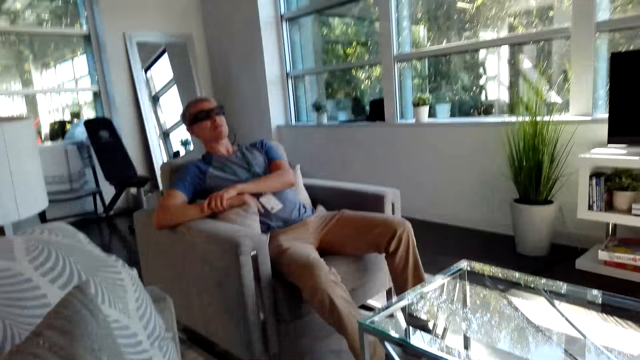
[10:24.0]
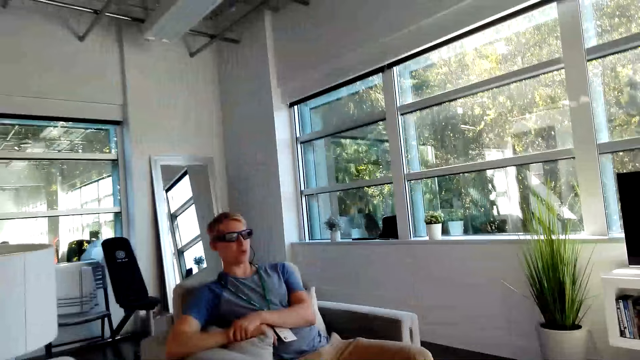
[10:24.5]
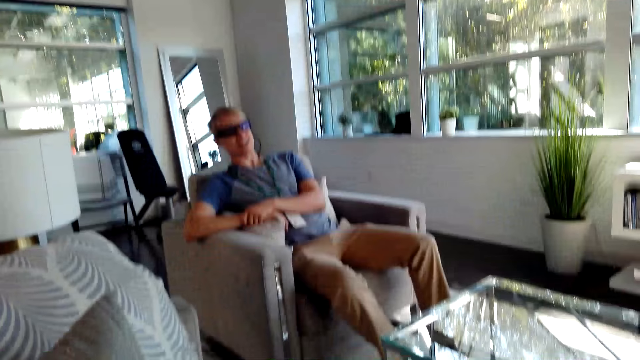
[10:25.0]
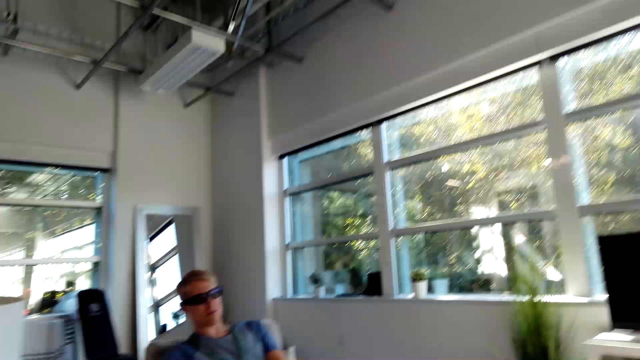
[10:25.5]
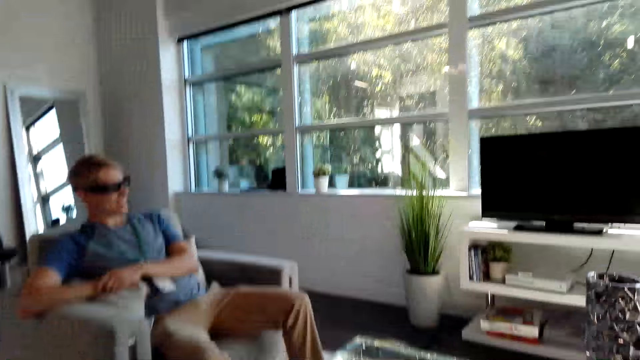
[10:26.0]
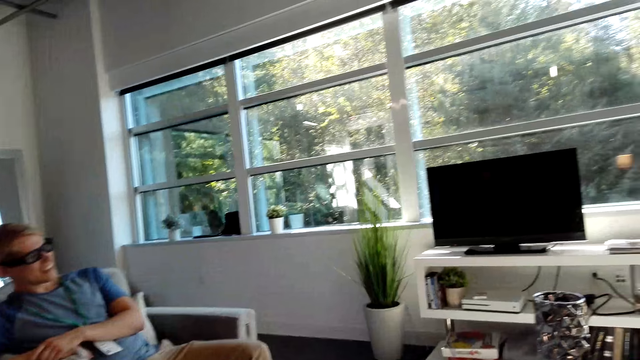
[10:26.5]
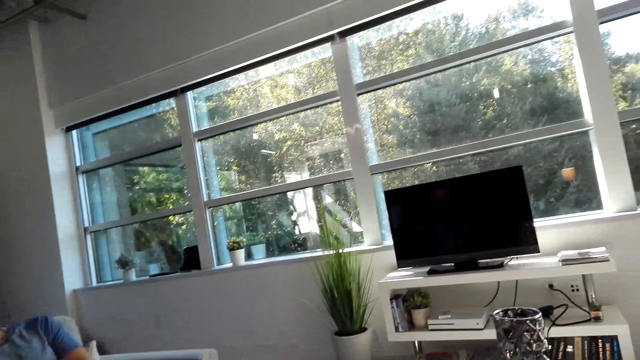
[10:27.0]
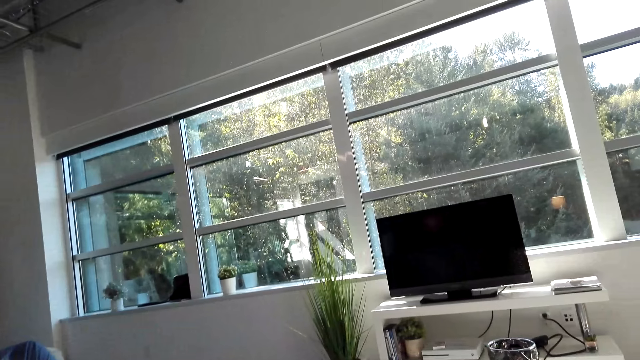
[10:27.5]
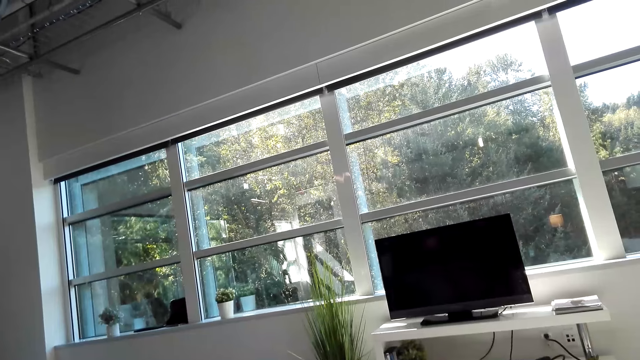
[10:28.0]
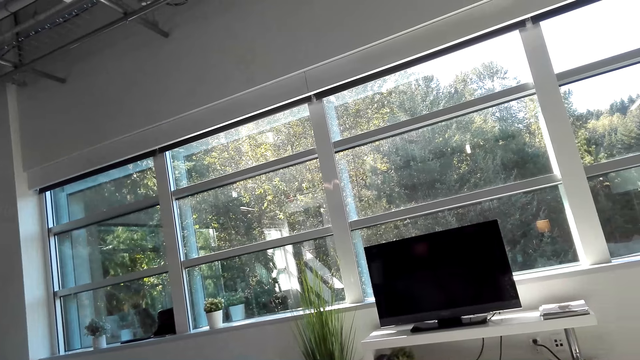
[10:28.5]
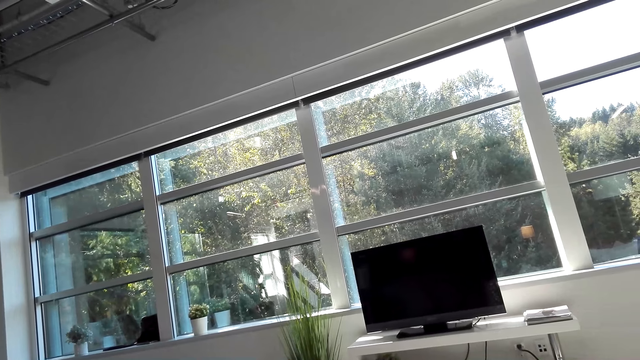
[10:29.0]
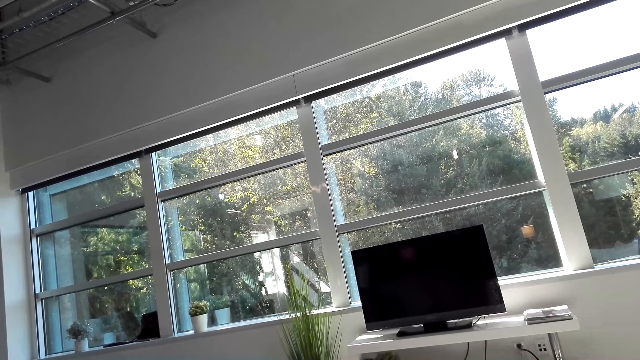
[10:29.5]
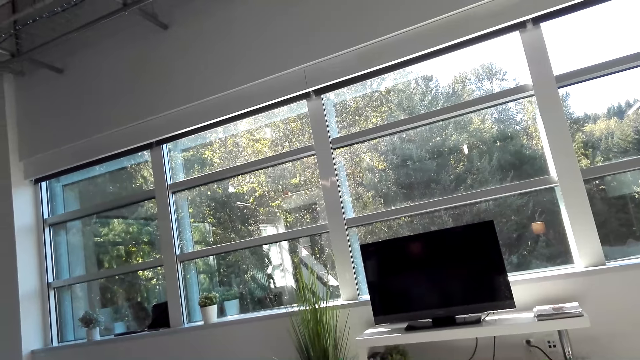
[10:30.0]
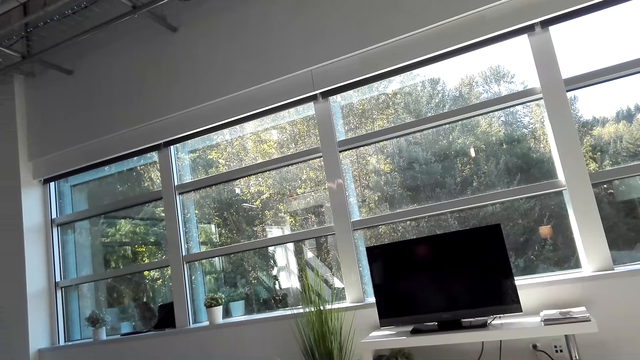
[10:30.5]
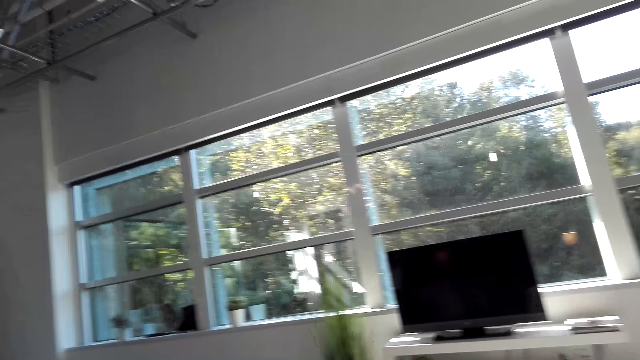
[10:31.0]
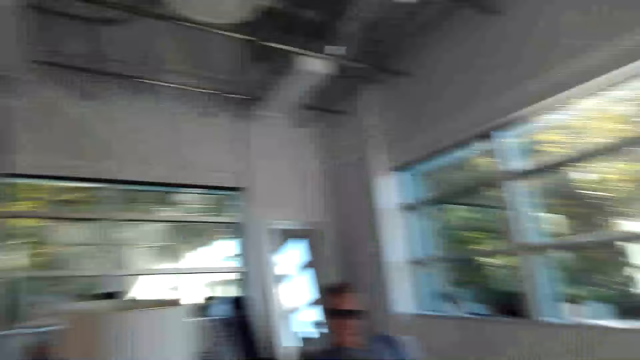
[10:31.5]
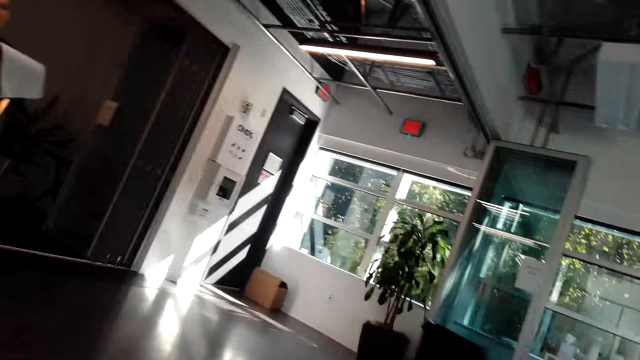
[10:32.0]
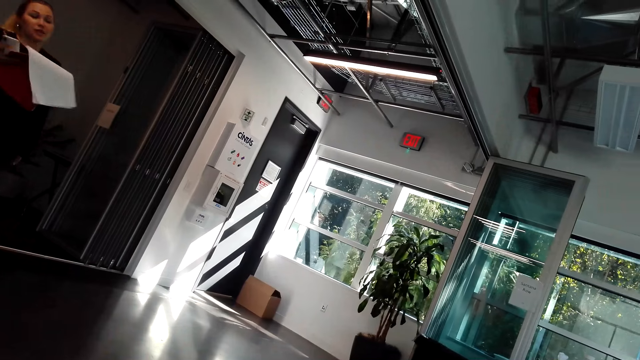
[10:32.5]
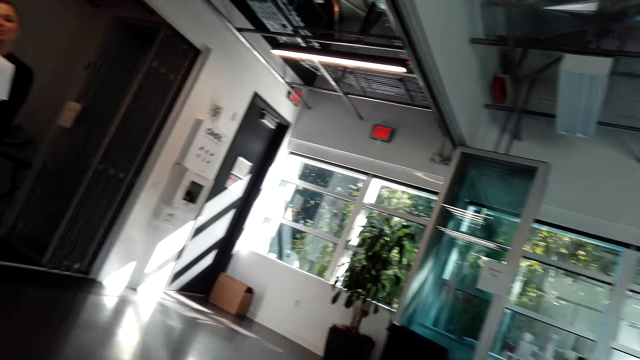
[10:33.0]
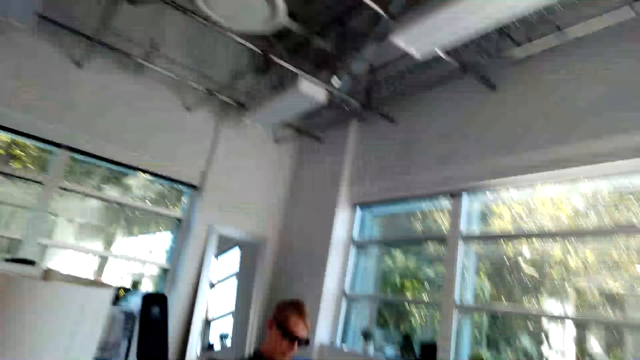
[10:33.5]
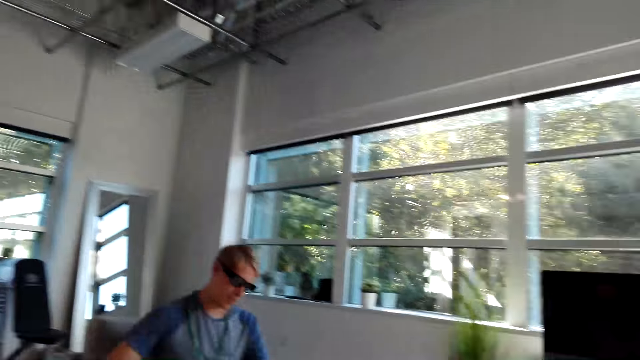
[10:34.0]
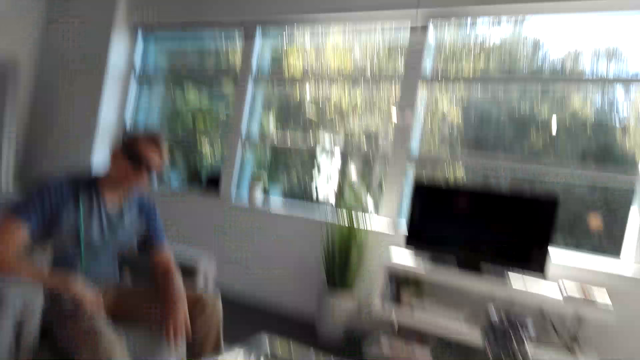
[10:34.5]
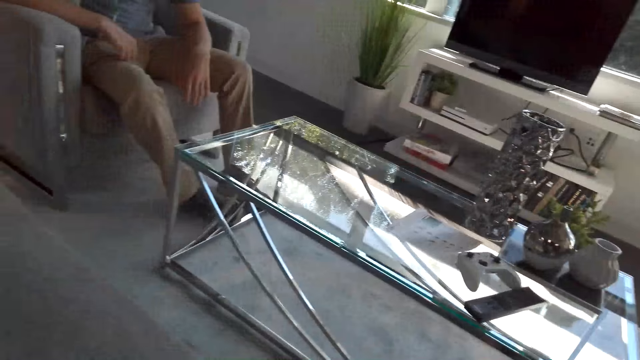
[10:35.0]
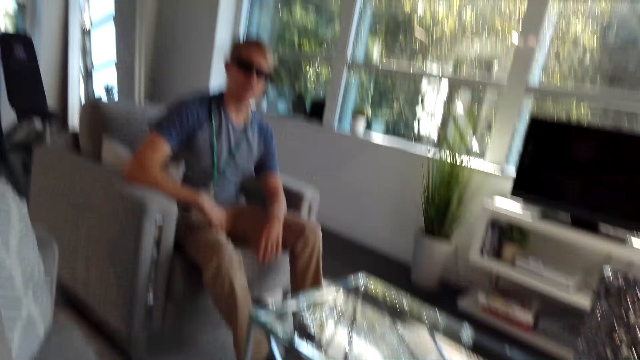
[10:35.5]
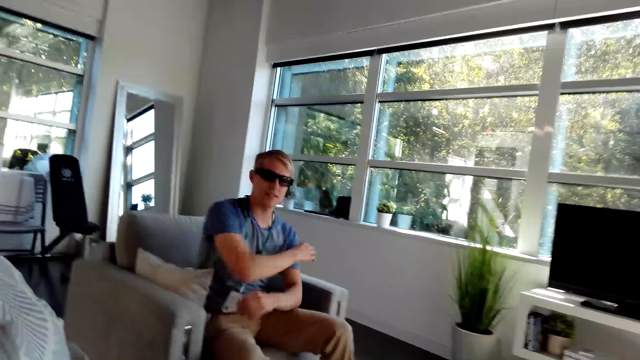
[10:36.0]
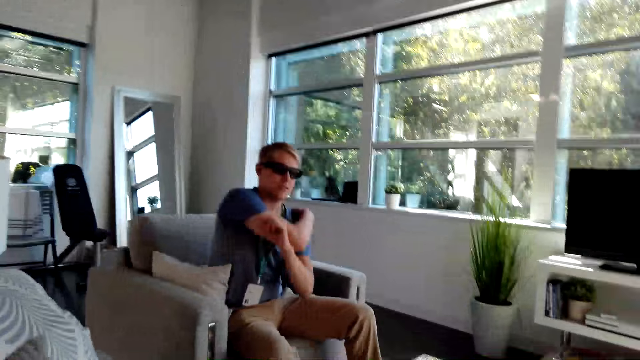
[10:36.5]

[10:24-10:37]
The camera wearer looks around the house. A female converses with a male and the camera wearer. The male stretches hands.

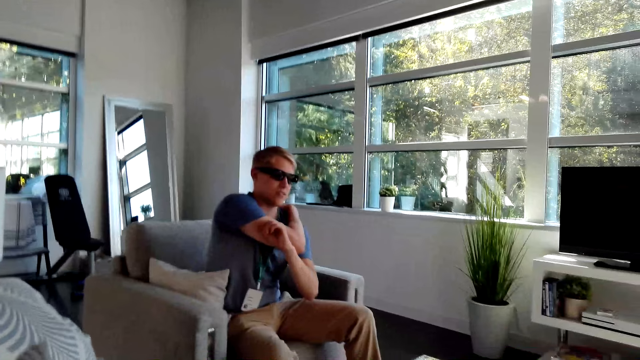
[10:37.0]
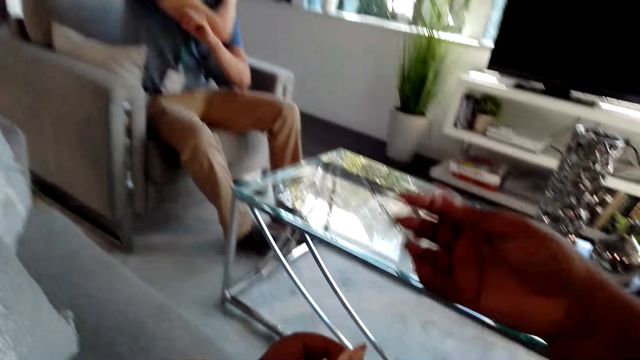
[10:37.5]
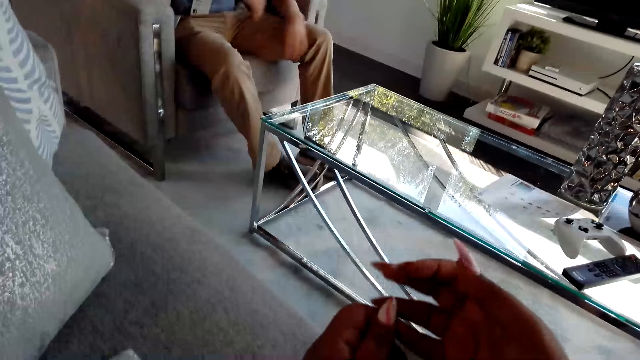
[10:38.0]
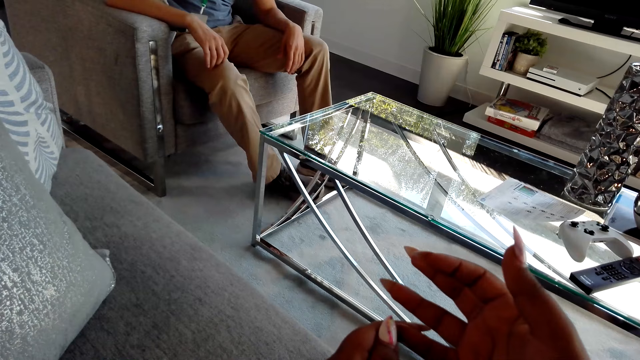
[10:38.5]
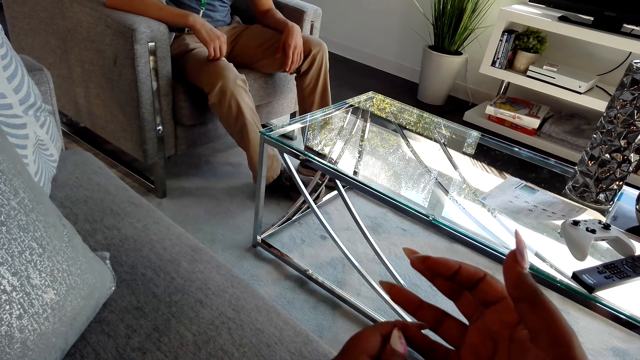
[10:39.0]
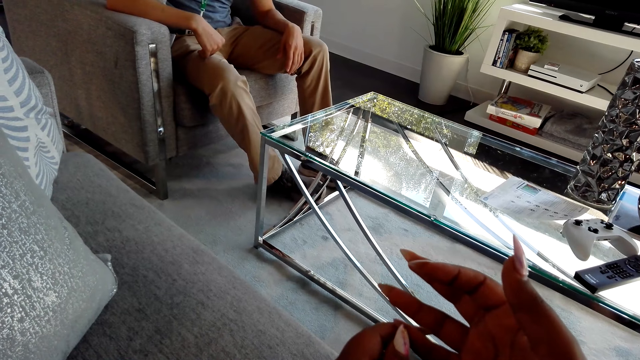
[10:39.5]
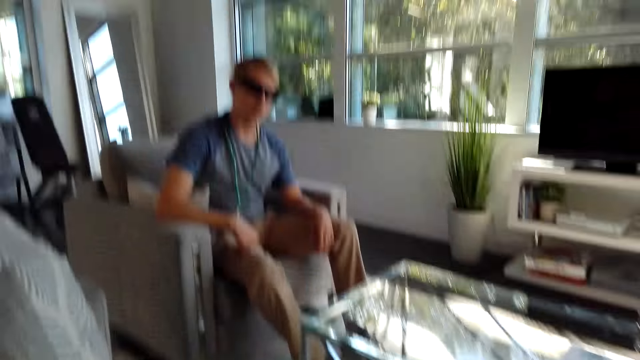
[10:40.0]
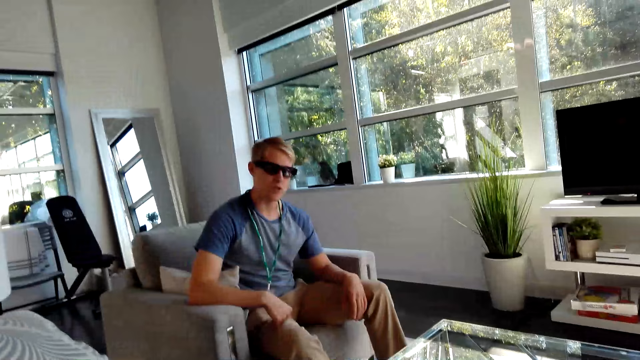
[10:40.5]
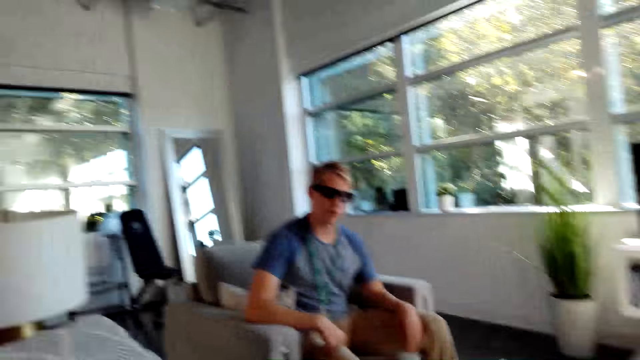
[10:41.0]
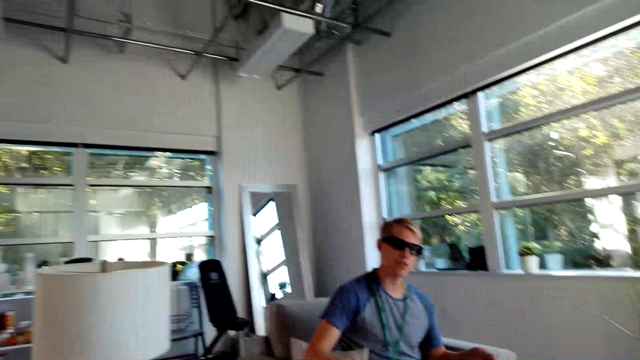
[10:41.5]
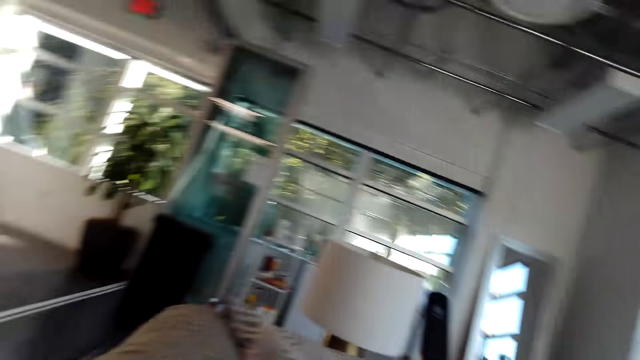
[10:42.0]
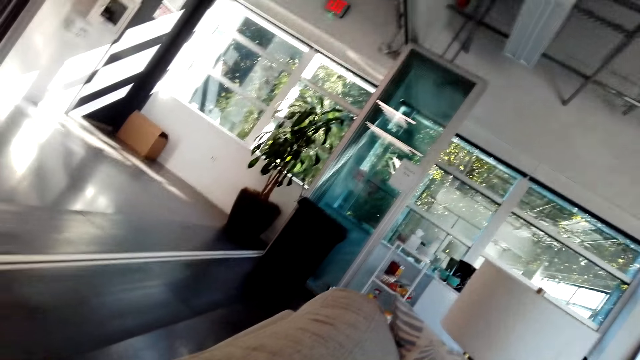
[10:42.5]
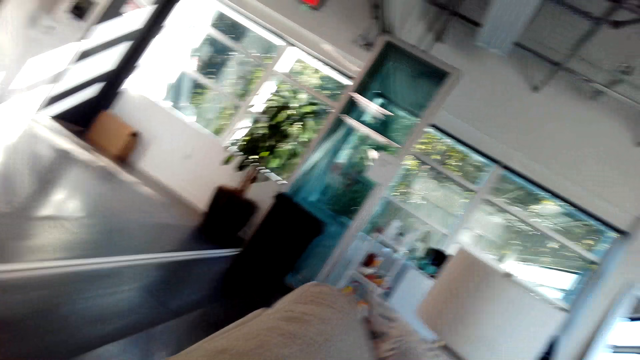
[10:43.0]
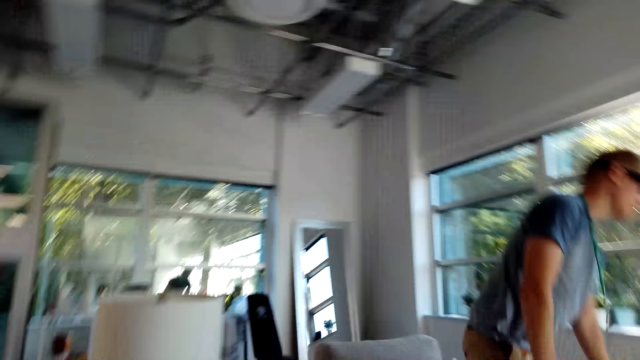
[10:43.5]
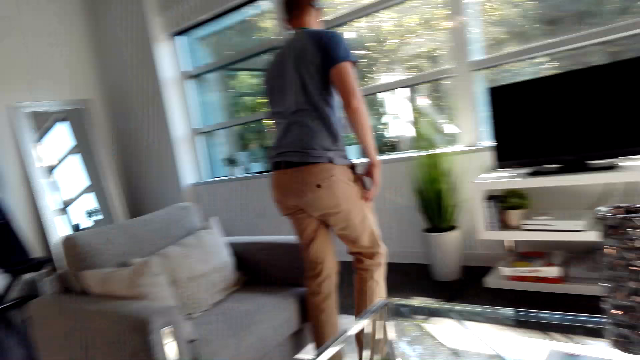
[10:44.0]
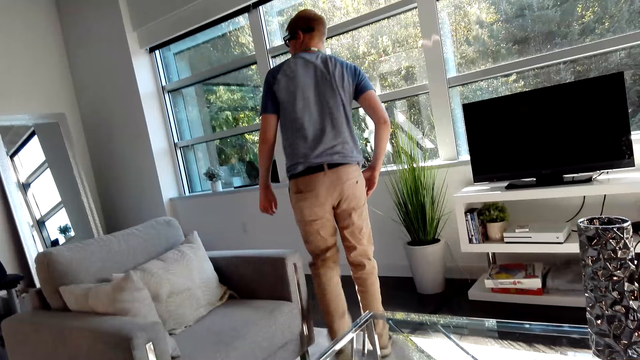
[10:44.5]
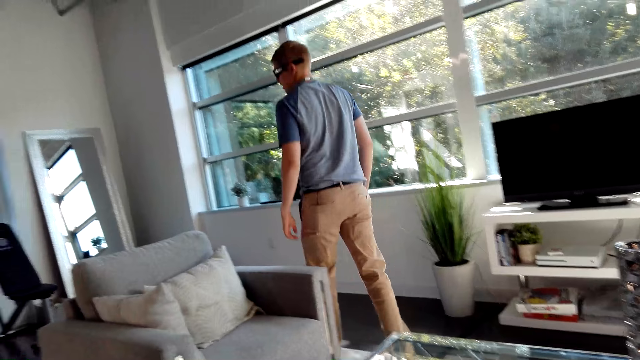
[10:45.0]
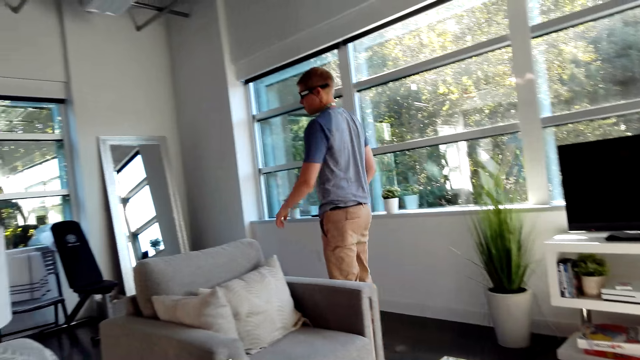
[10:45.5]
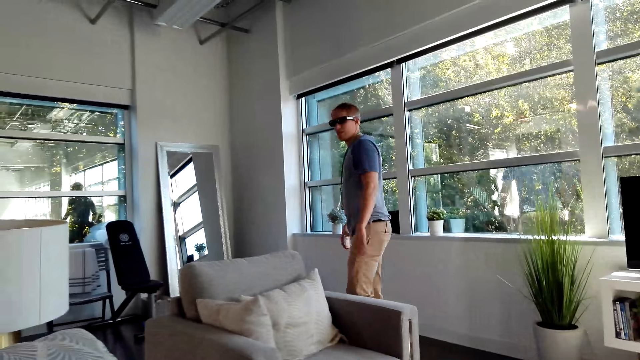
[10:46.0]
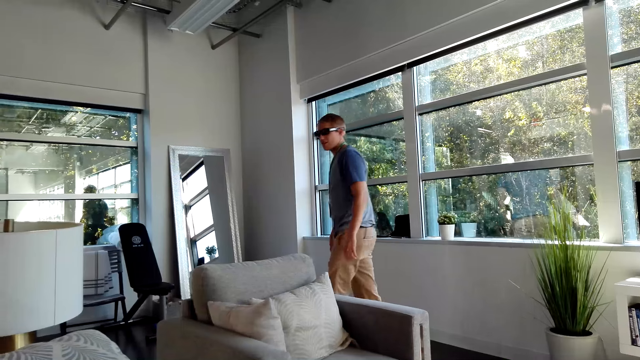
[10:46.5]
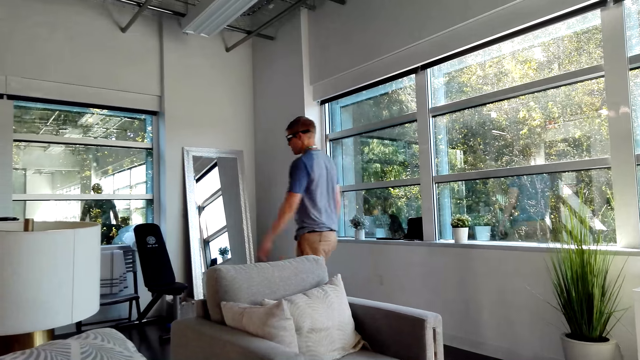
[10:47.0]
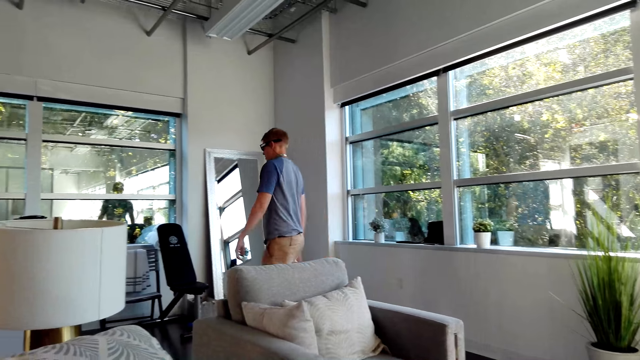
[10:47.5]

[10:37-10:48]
The camera wearer plays with her hands. A male converses with the camera wearer. The camera wearer looks around the house. The male arises from the chair and walks around the house.
